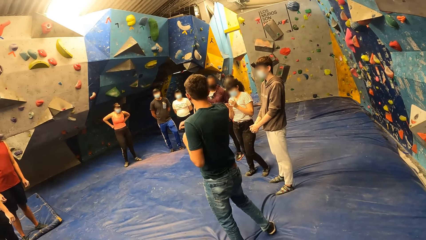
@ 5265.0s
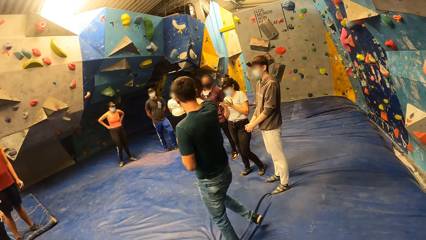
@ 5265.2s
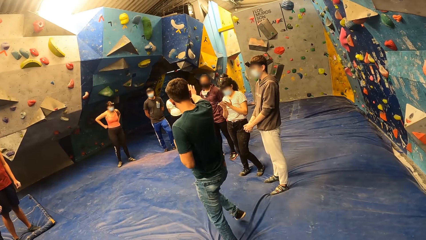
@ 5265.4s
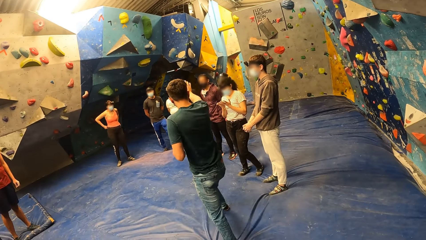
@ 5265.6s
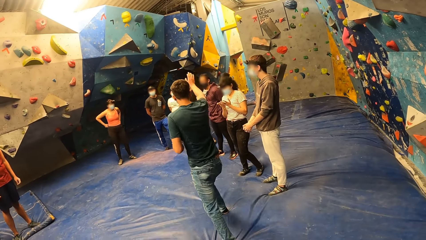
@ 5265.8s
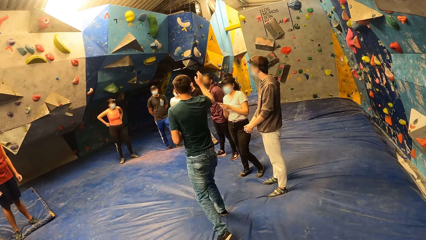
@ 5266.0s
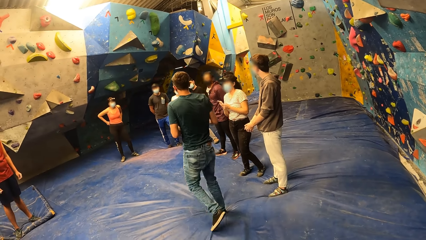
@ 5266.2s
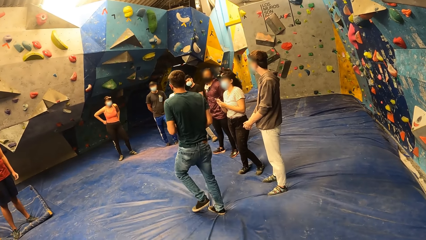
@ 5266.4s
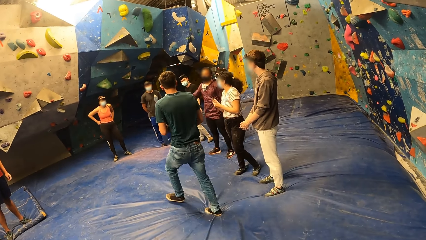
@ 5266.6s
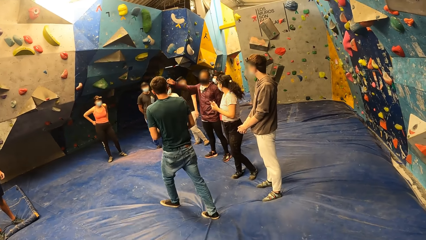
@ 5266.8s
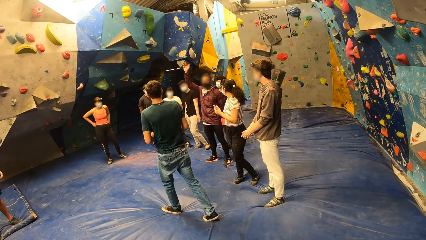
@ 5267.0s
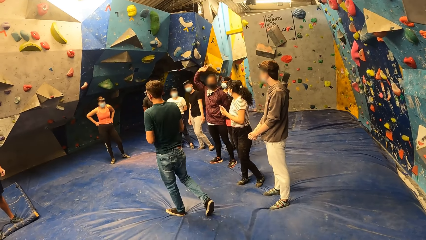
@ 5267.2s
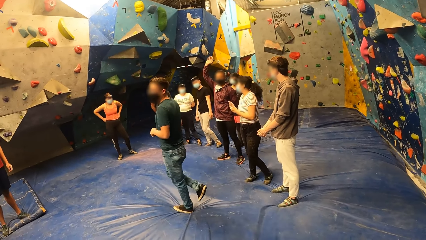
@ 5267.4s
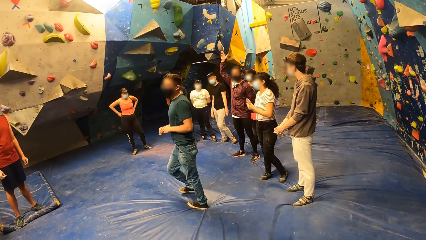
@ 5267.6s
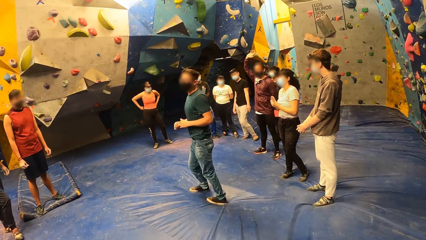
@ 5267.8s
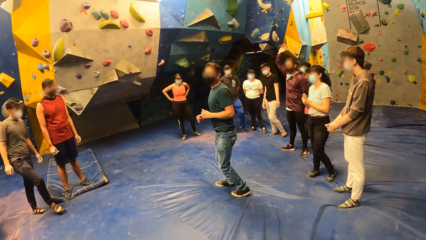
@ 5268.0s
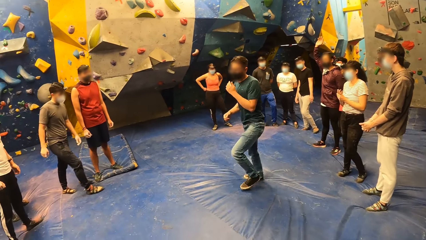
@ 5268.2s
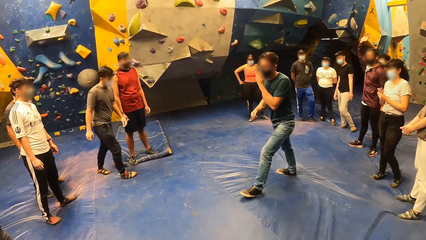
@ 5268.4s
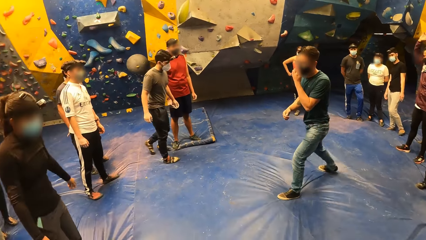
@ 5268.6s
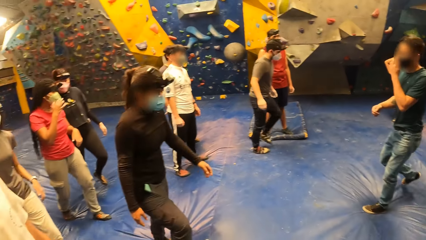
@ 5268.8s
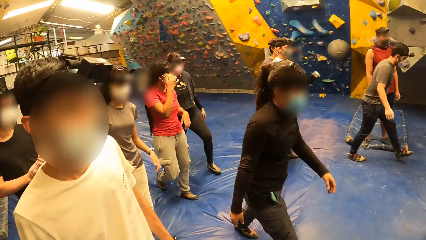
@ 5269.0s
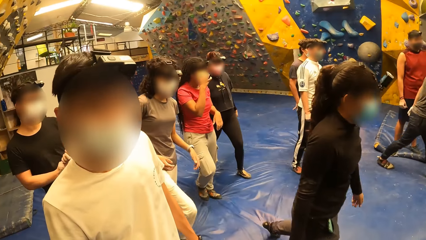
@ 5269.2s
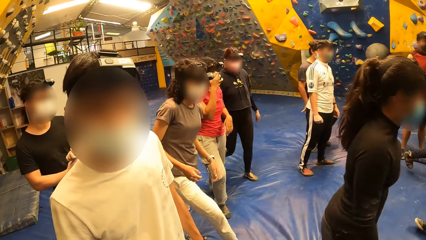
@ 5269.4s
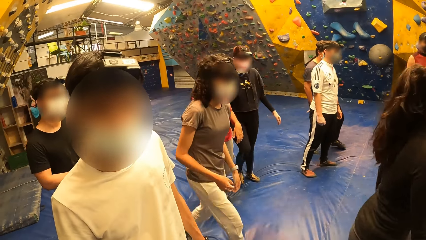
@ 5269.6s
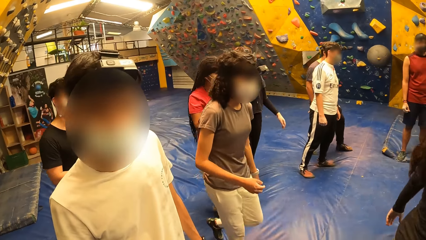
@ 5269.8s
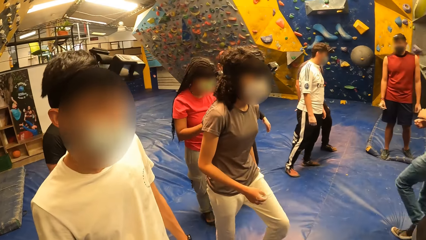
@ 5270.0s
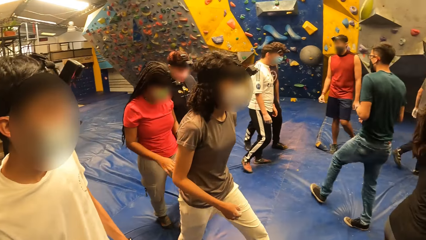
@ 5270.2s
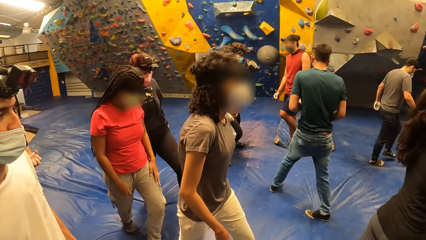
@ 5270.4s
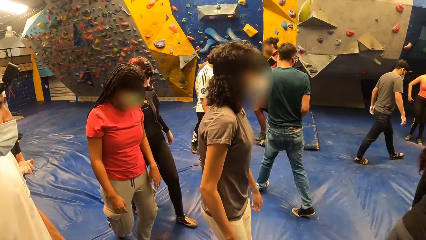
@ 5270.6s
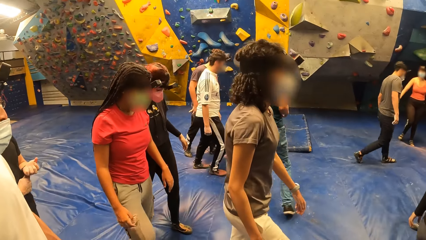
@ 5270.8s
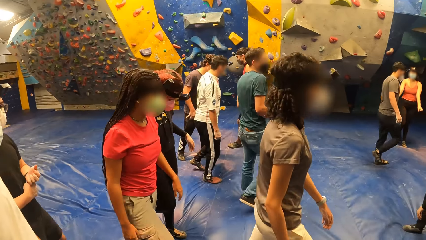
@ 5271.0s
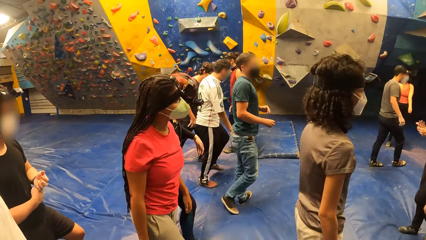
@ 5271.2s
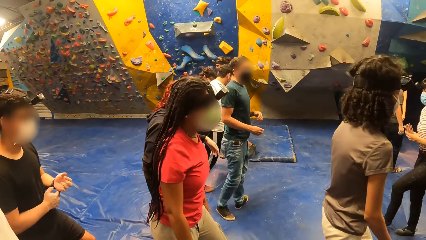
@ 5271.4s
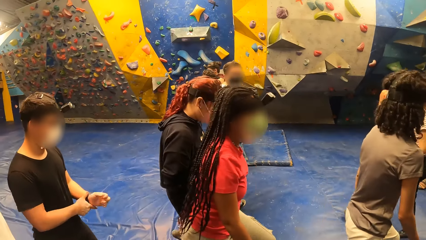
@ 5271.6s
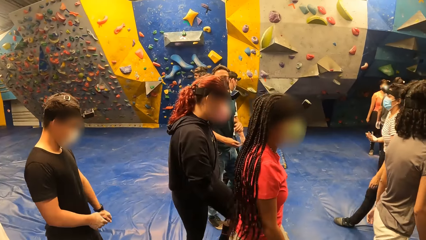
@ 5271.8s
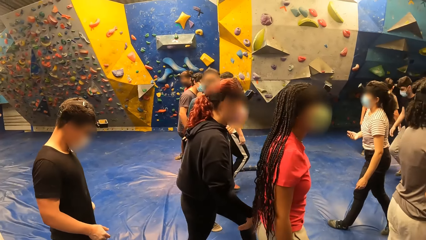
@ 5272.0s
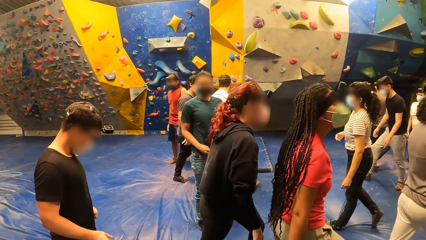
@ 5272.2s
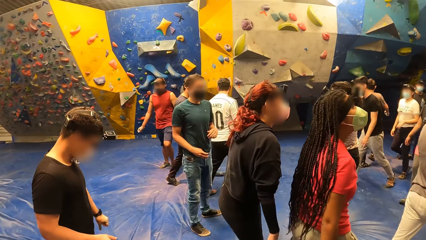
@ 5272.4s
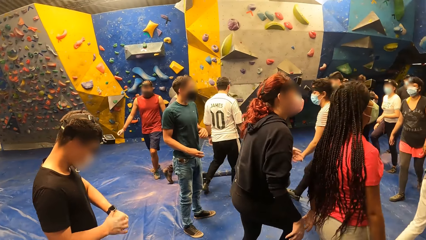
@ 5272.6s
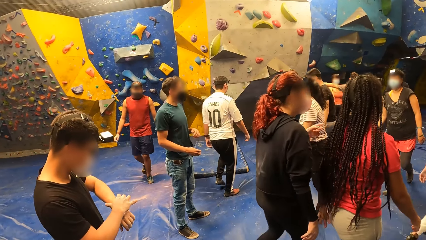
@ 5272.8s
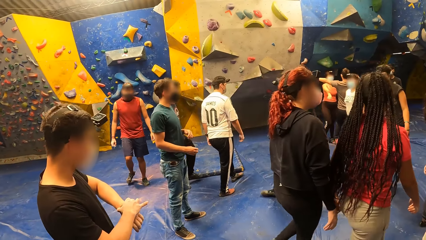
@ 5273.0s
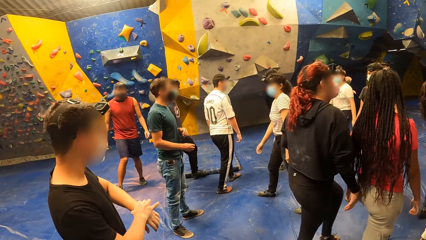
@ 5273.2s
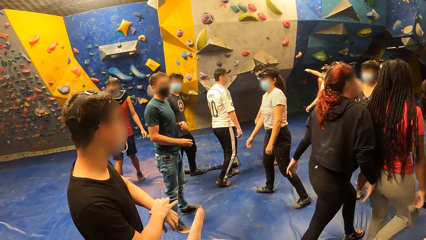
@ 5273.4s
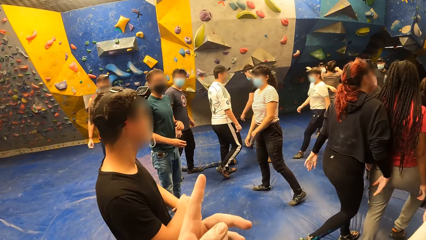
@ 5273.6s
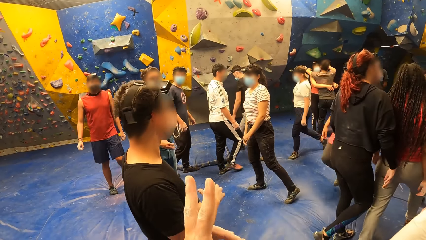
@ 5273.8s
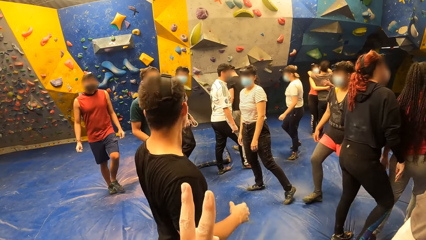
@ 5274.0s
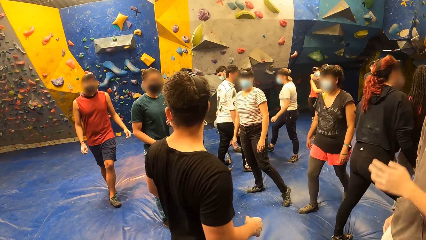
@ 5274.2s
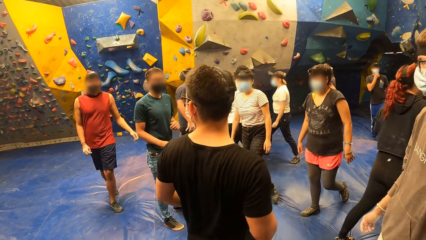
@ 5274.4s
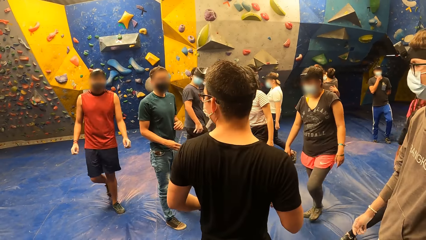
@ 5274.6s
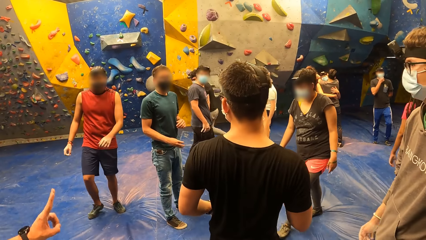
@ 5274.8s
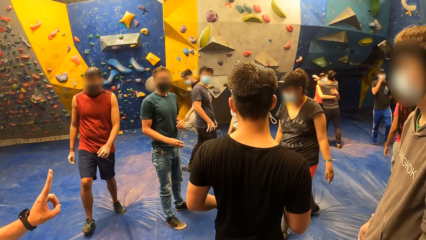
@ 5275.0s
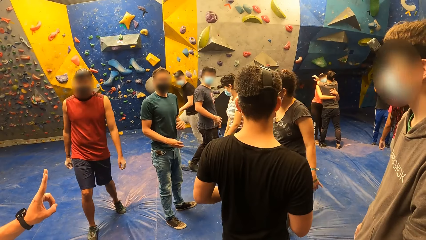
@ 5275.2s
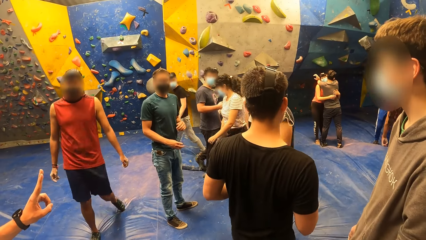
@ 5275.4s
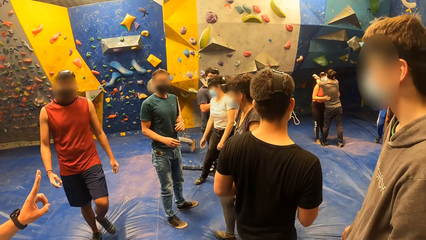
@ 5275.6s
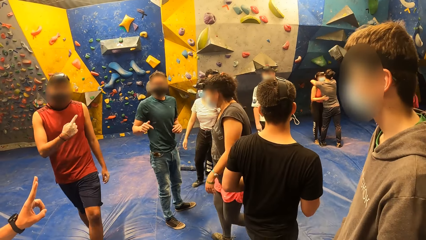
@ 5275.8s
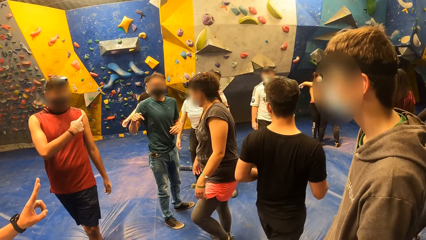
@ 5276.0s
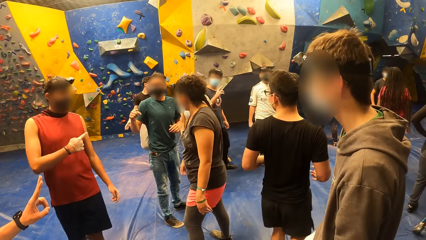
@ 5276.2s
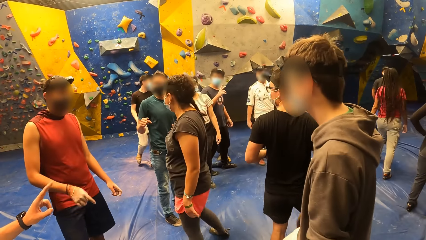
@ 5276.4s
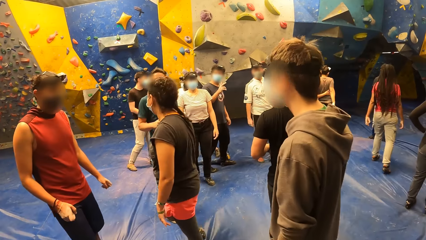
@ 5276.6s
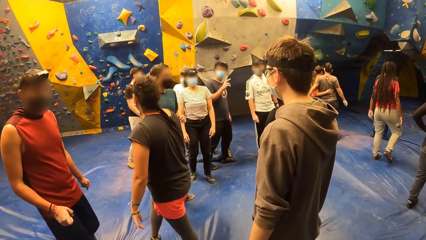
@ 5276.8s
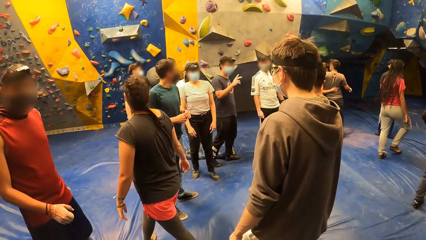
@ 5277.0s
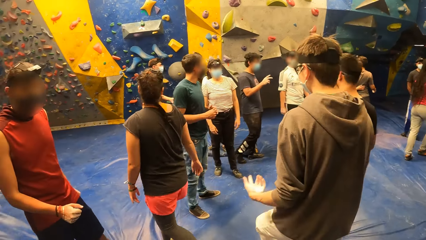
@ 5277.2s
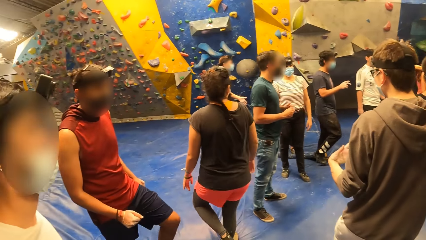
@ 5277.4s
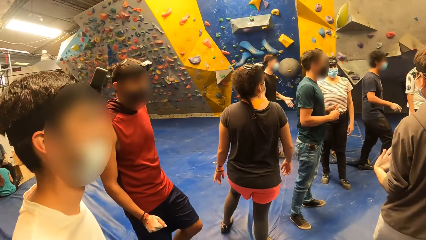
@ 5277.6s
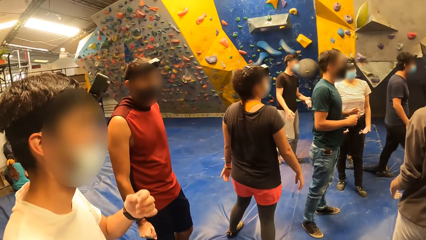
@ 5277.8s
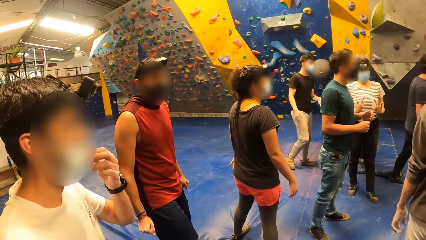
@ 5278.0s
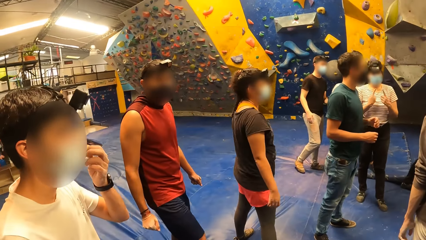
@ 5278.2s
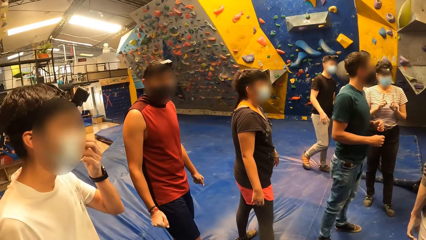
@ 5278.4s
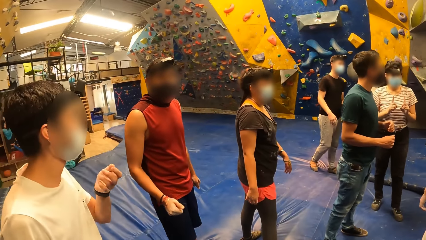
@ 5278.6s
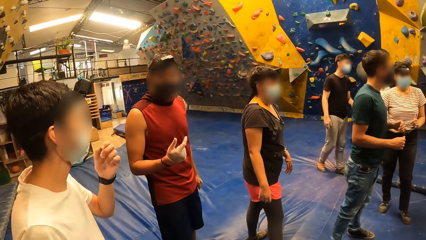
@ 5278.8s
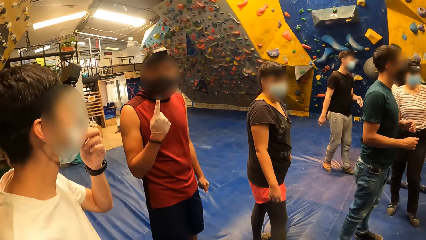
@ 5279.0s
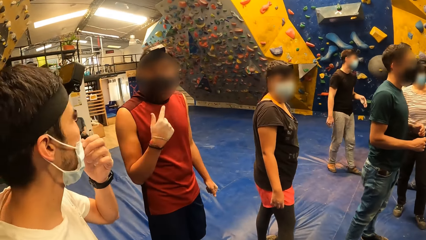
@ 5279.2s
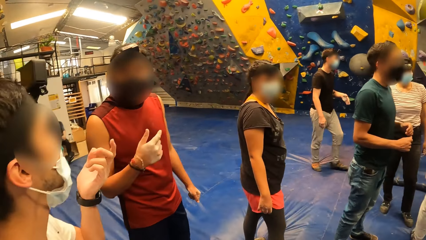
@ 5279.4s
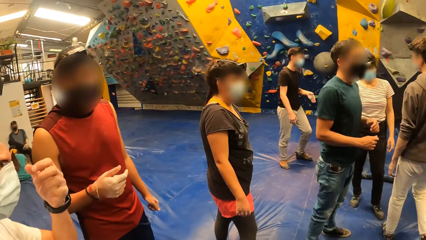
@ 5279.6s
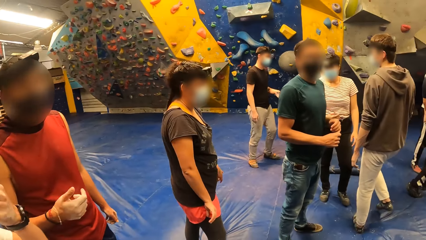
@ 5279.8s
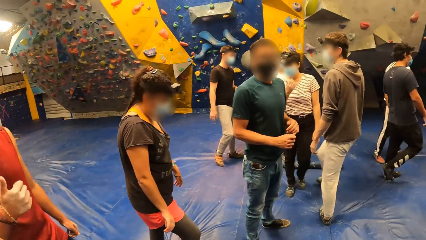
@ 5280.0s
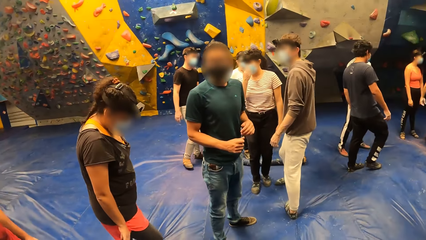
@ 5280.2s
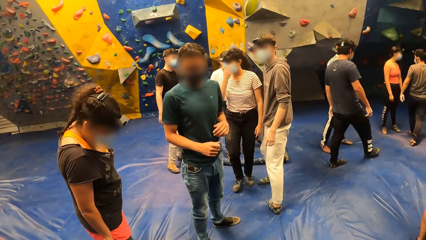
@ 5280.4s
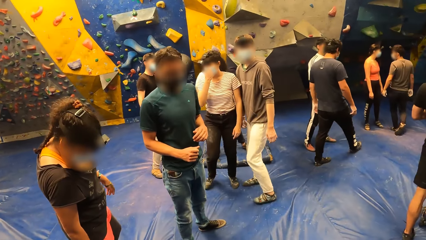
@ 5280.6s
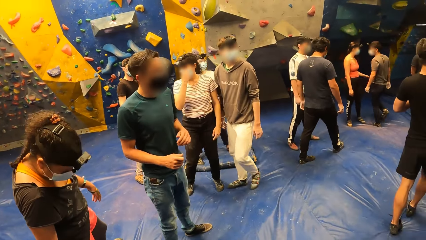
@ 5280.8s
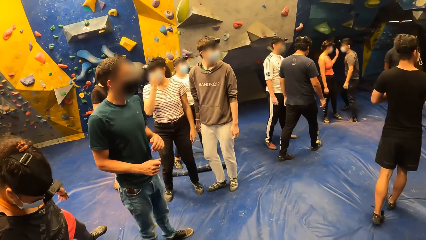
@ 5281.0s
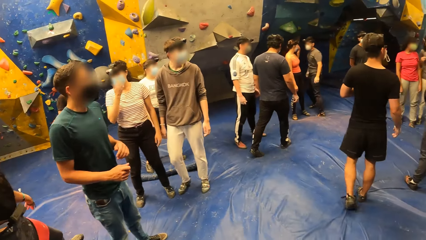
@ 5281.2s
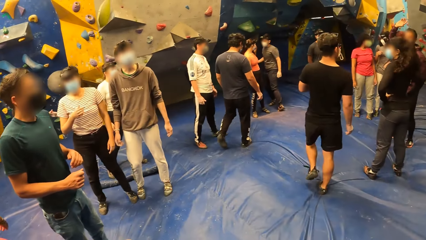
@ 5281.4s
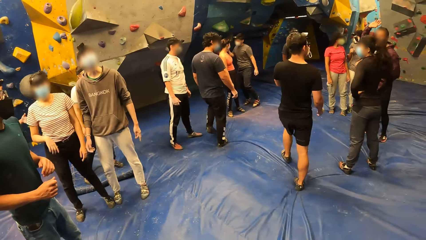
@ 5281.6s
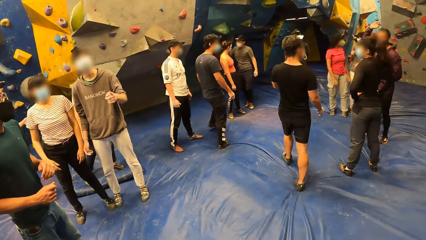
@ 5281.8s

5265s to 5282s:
A man walks on the floor and stands on the floor. Another man stands on the floor.
